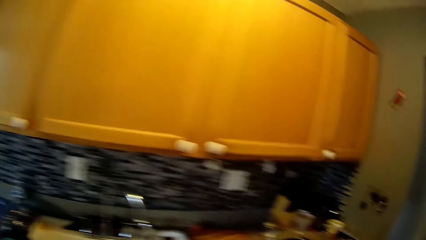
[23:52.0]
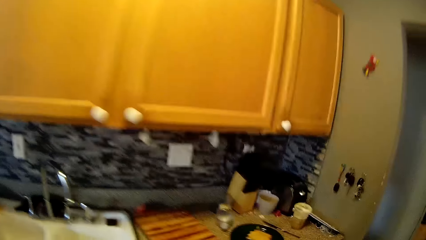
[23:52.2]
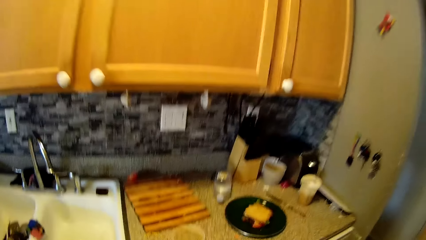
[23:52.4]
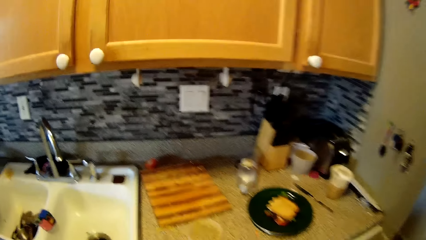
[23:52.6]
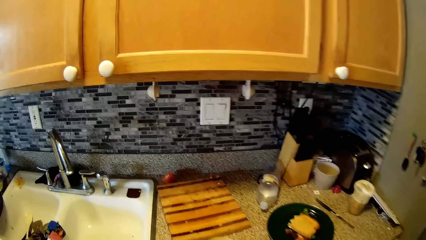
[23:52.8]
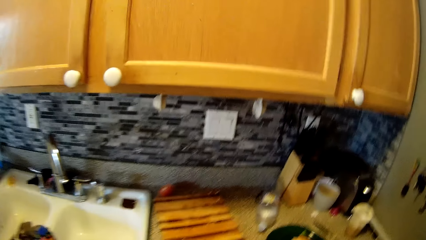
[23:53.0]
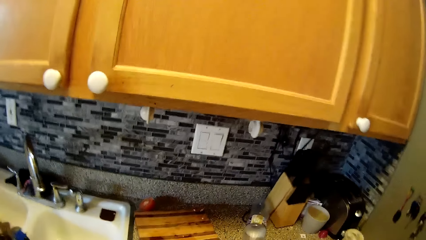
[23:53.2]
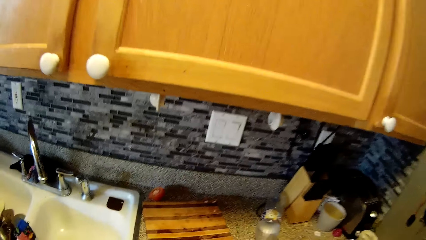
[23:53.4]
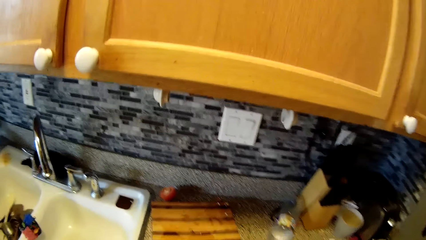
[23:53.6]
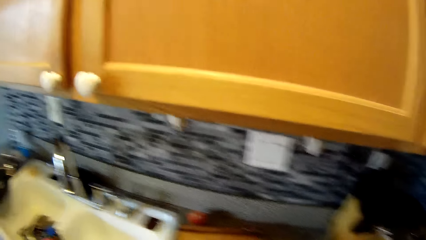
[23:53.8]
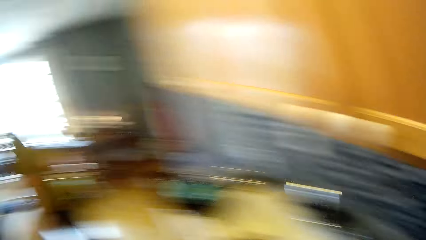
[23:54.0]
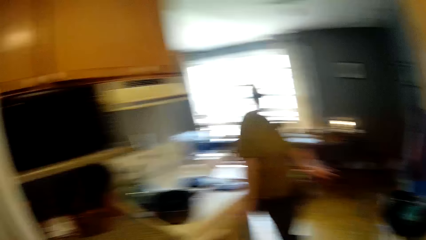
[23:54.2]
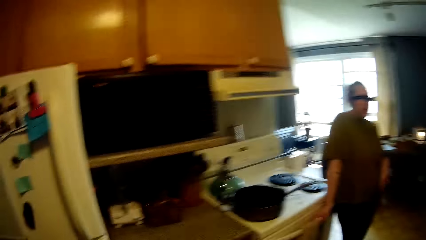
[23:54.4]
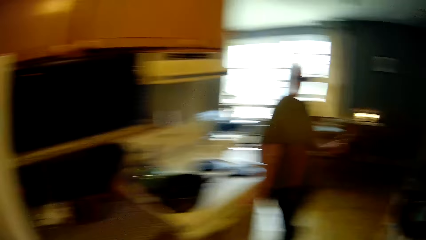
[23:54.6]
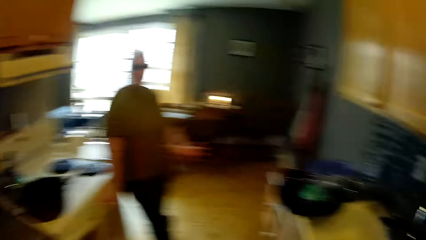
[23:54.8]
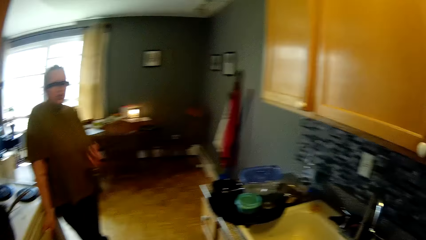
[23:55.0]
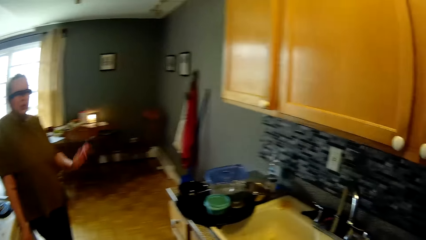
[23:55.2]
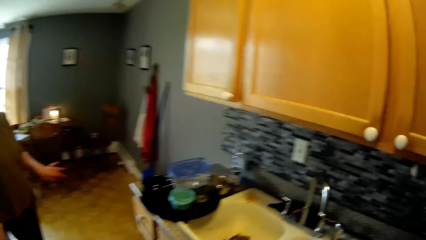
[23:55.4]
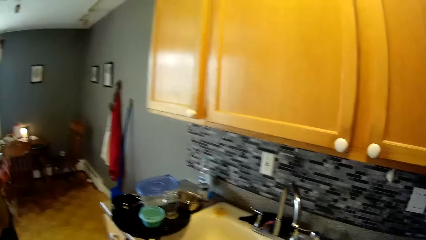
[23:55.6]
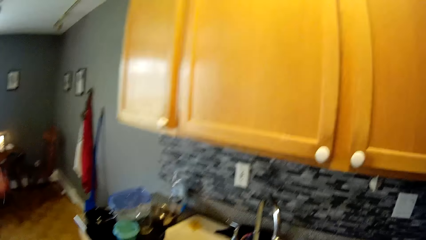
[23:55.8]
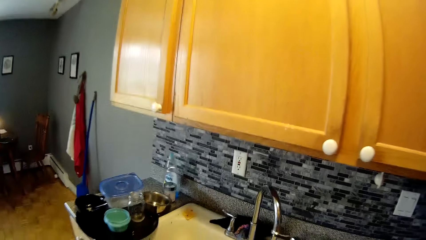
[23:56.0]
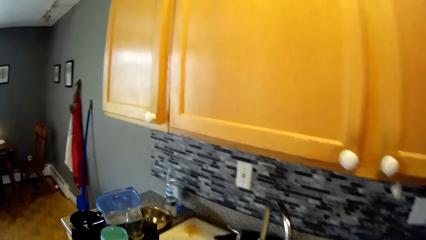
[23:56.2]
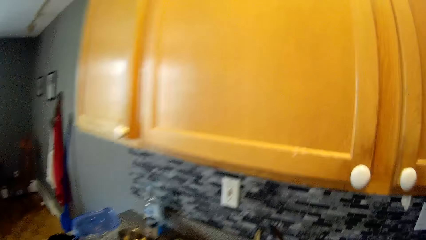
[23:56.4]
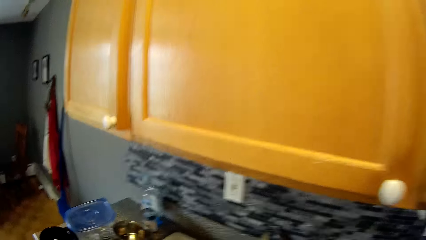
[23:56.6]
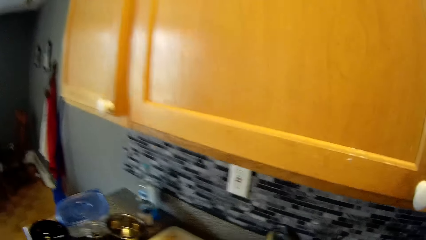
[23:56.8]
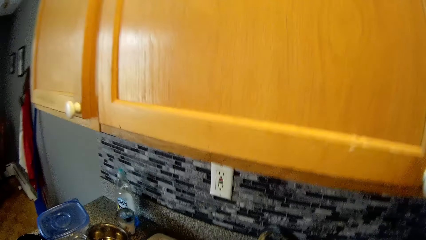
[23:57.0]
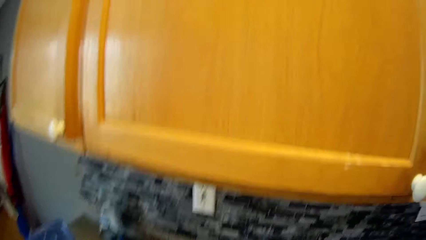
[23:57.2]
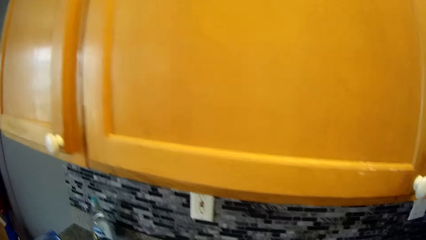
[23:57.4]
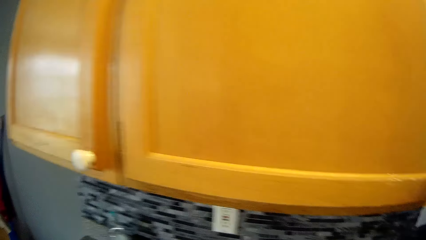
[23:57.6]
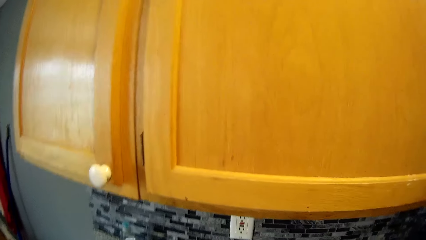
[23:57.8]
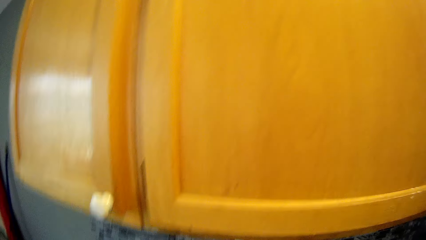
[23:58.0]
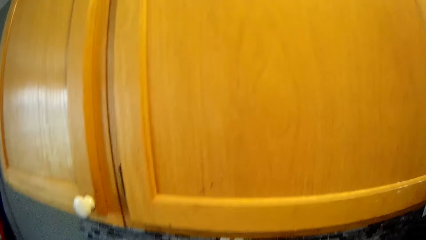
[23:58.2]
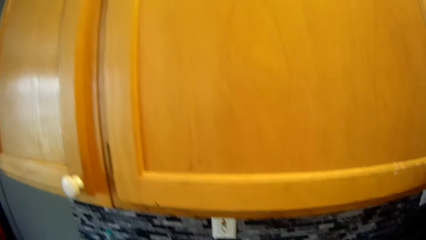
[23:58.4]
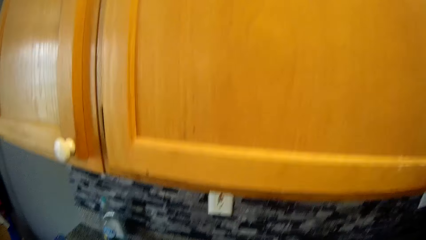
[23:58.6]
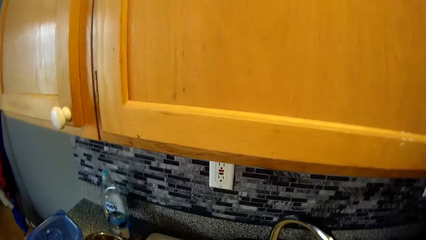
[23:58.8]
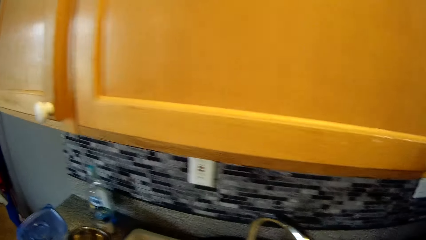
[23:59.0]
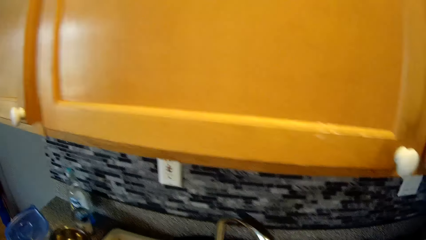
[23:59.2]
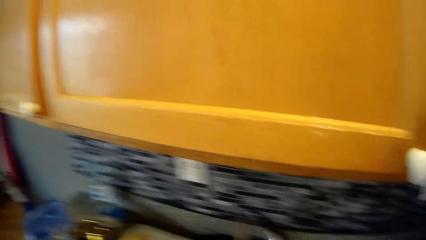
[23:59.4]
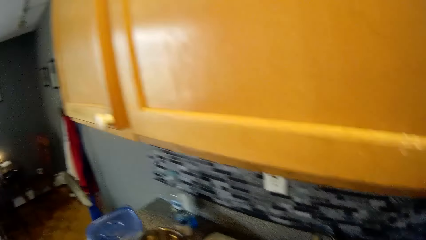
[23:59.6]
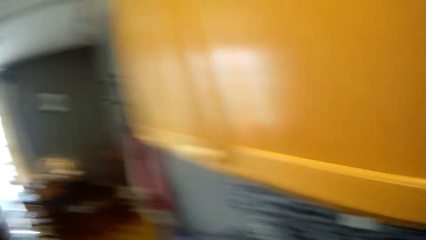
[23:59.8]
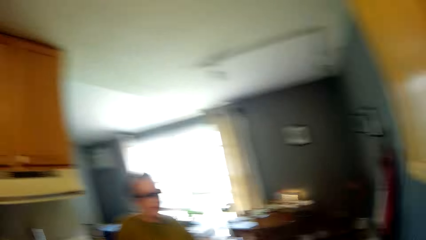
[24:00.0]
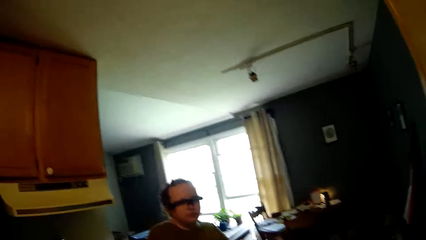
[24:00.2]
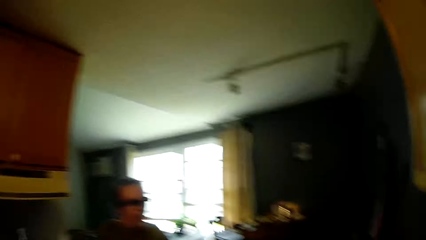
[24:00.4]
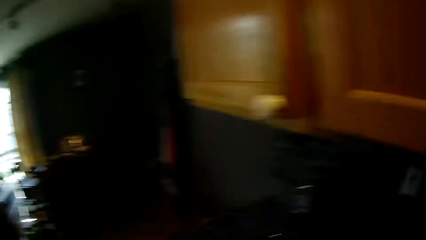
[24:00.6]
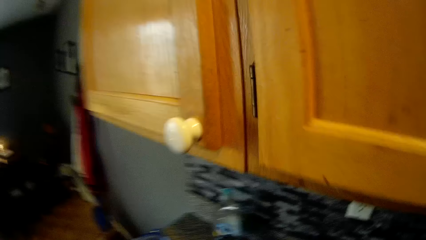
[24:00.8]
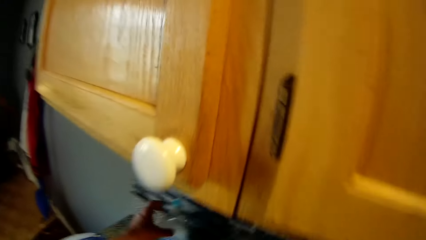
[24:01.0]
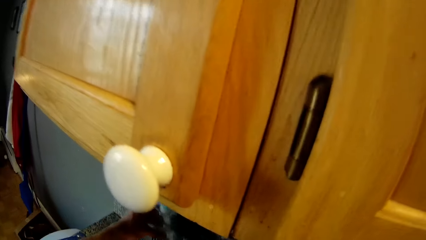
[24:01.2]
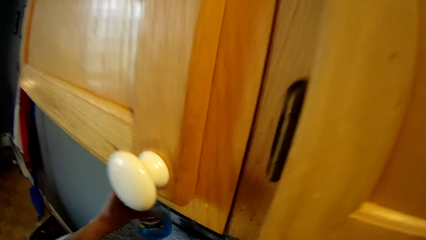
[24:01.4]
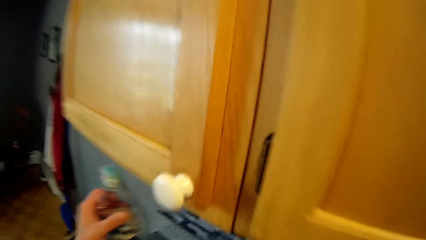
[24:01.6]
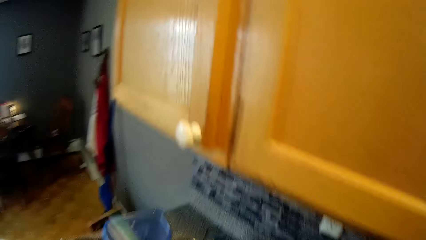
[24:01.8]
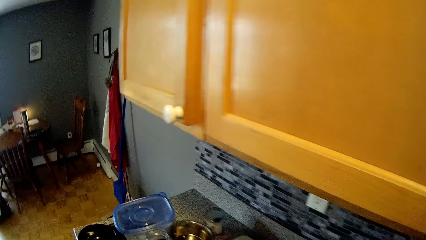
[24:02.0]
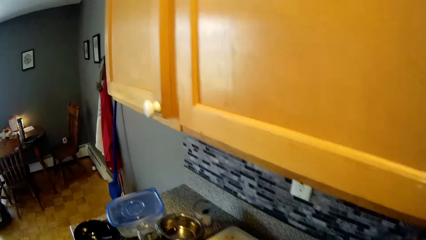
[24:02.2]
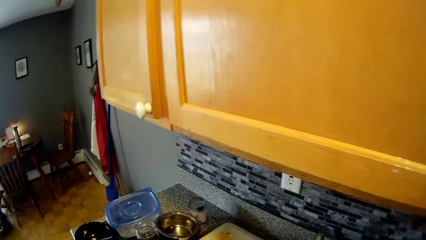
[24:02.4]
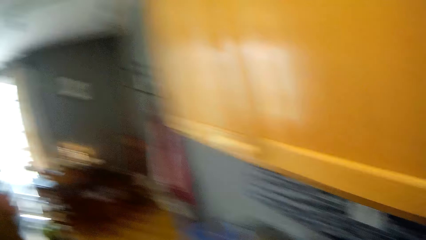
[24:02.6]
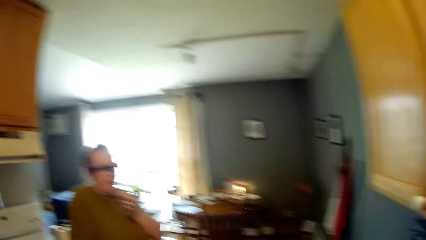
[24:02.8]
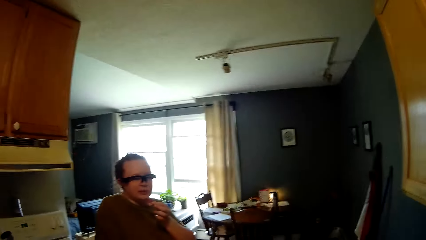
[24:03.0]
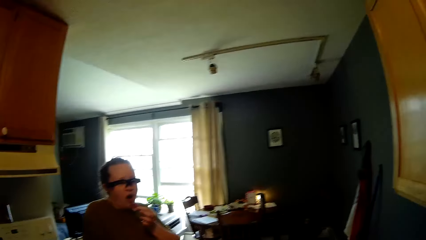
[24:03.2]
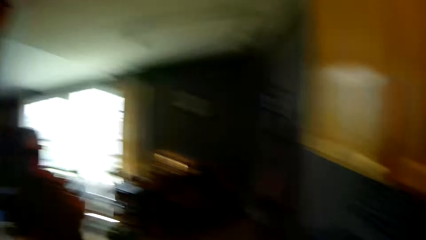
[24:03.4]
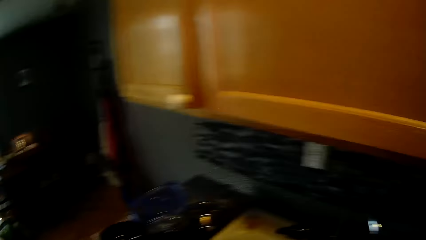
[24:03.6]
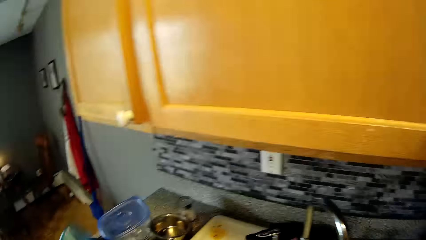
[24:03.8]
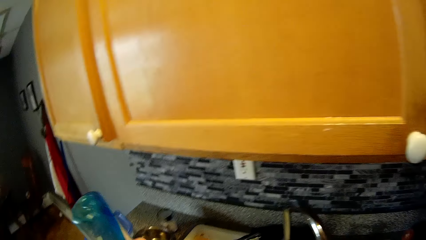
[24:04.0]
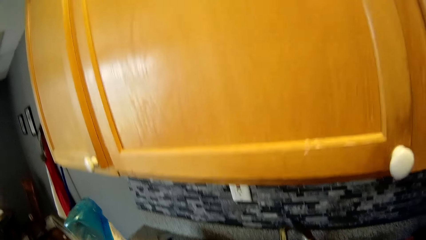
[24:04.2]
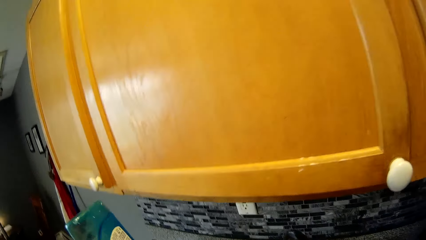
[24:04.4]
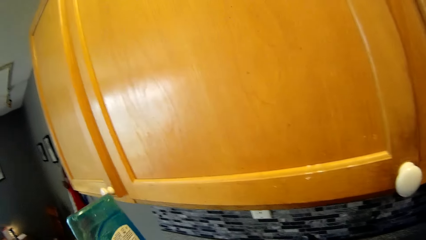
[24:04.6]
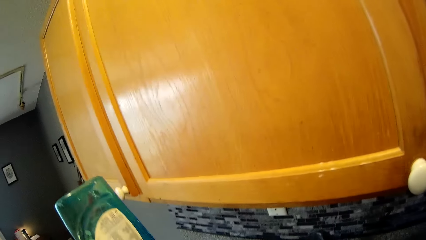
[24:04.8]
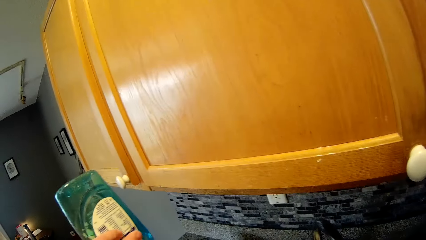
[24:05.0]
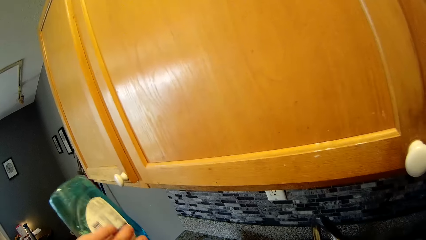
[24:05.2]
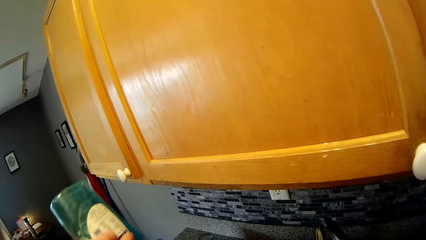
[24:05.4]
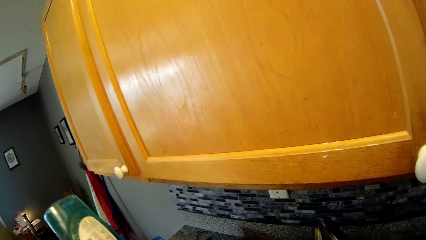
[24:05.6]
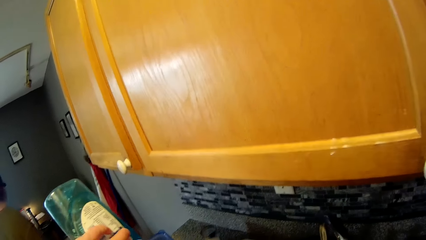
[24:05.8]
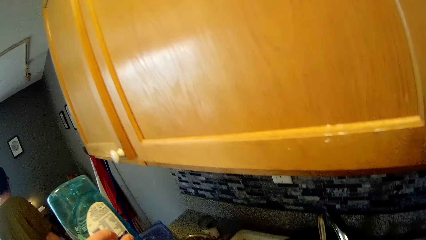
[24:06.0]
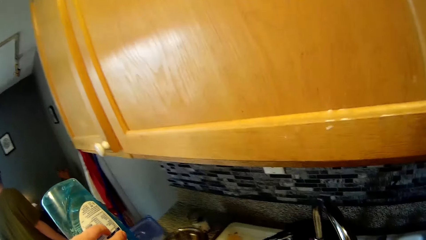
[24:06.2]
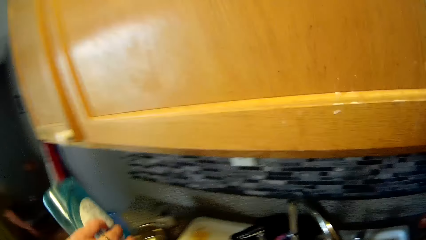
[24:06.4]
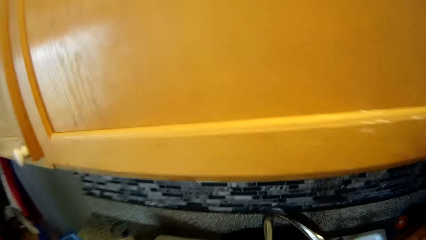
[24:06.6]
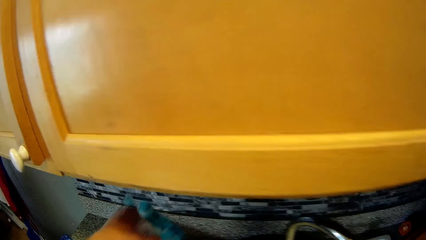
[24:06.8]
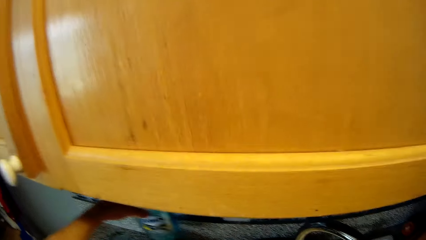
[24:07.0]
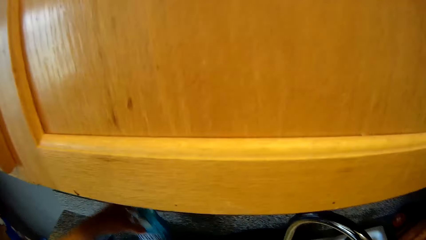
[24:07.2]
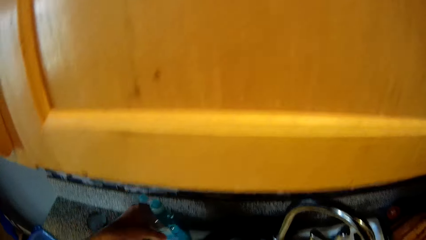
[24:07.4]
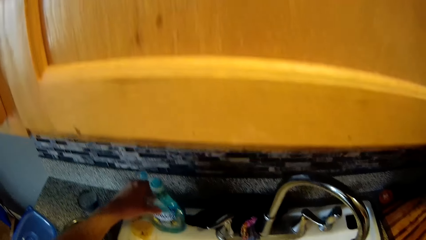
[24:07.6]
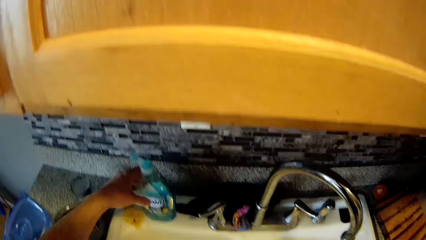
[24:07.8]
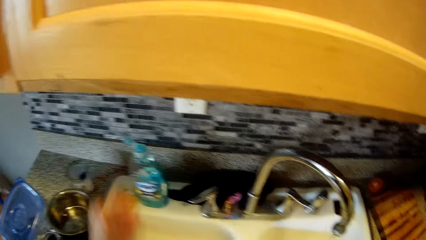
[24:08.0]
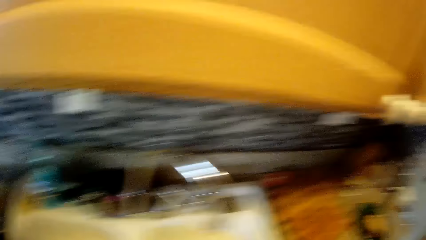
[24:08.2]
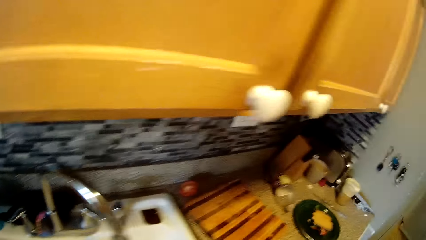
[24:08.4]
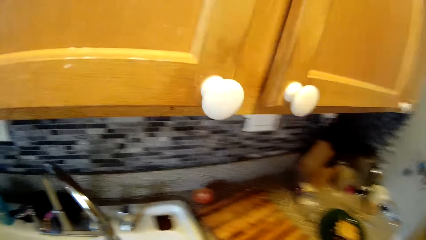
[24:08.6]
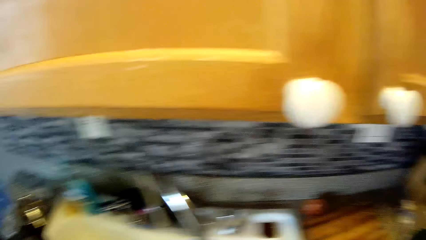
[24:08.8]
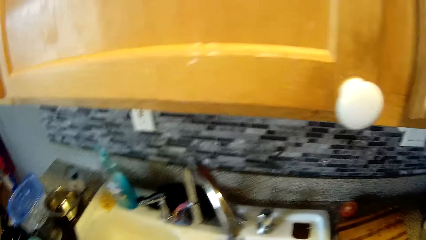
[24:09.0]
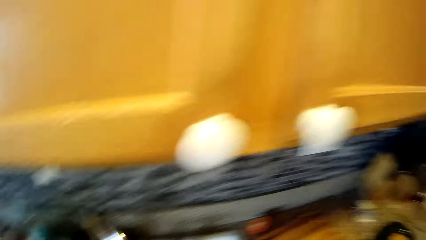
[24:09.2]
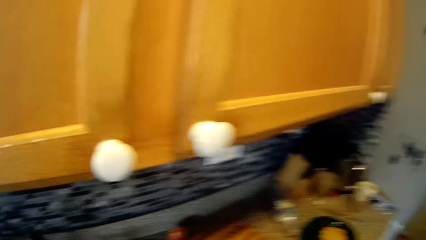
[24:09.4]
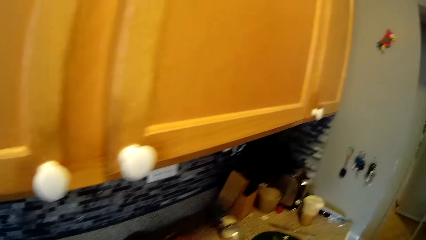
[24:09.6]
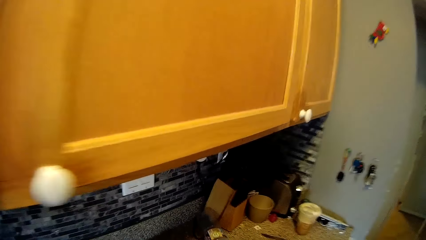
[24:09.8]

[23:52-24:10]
The camera wearer turns around. He picks up a liquid soap on the edge of the sink with his left hand. He turns to the side. He pours the liquid soap in the dirty dish with his left hand. He places the liquid soap on the edge of the sink with his left hand.
